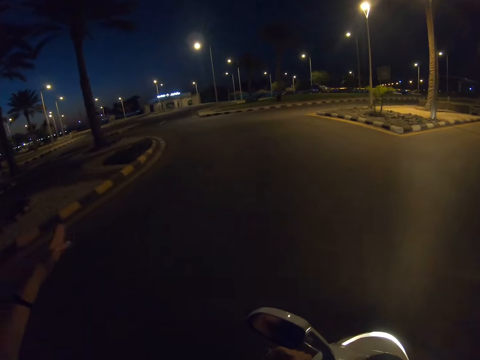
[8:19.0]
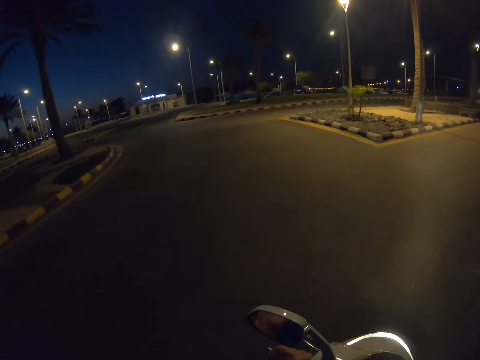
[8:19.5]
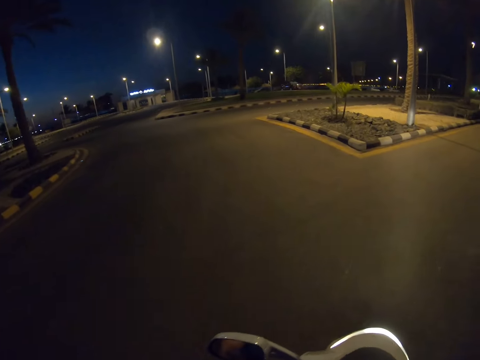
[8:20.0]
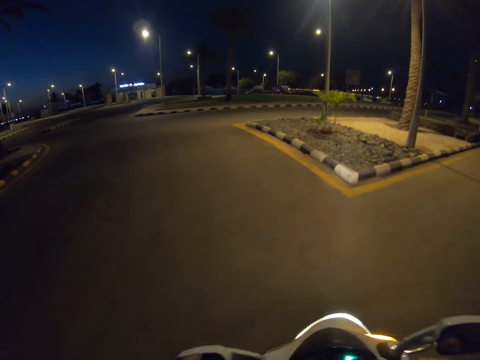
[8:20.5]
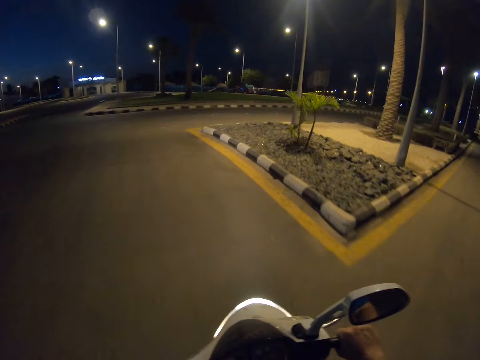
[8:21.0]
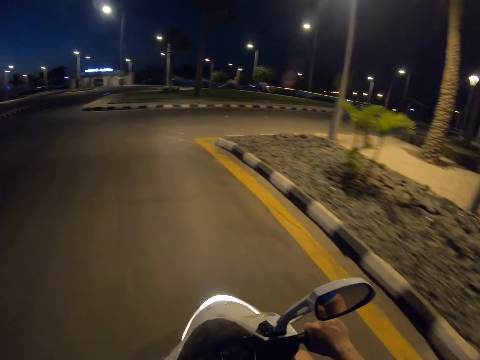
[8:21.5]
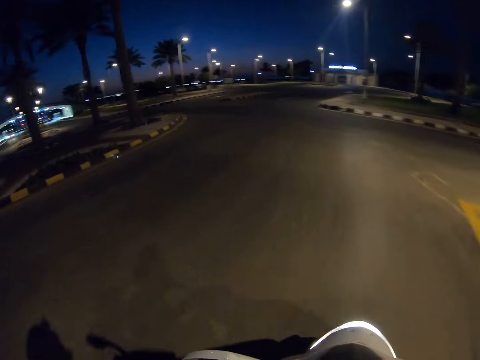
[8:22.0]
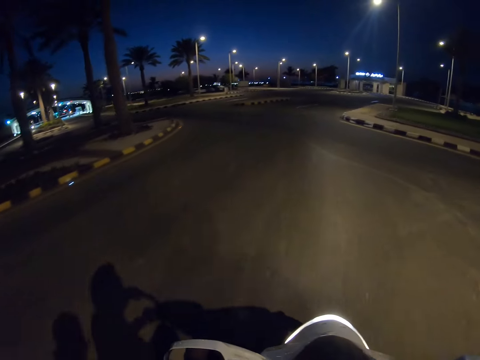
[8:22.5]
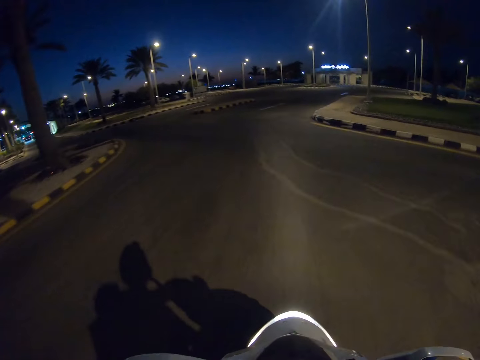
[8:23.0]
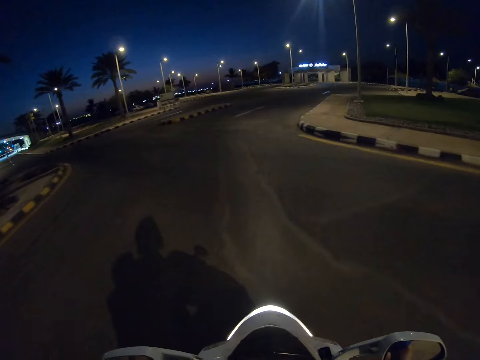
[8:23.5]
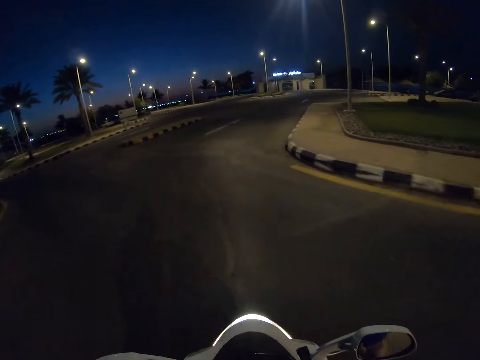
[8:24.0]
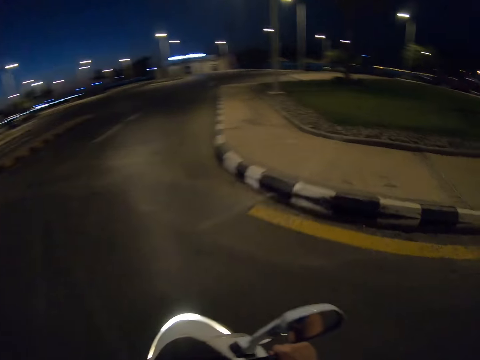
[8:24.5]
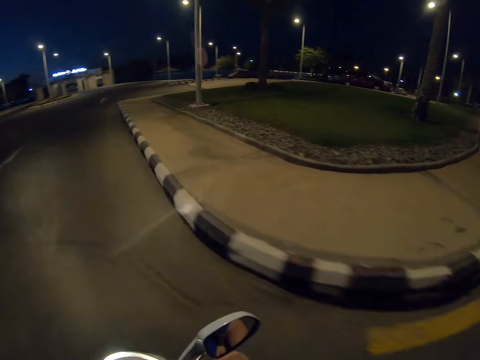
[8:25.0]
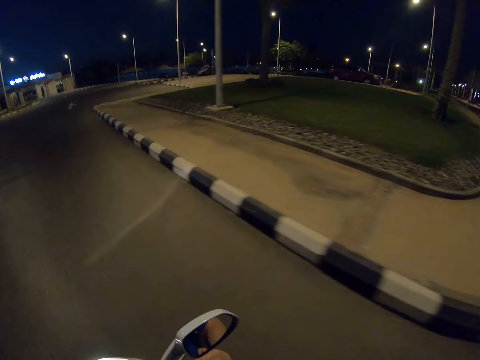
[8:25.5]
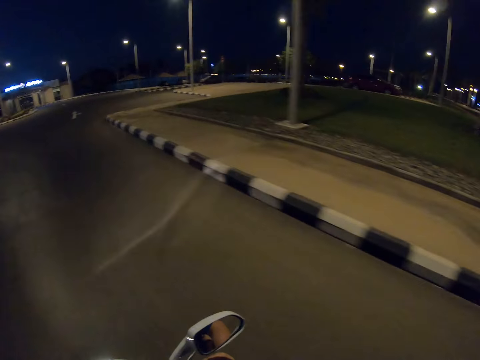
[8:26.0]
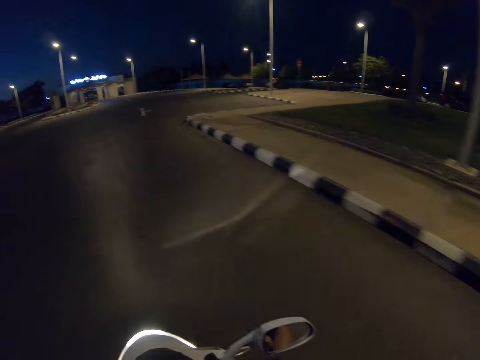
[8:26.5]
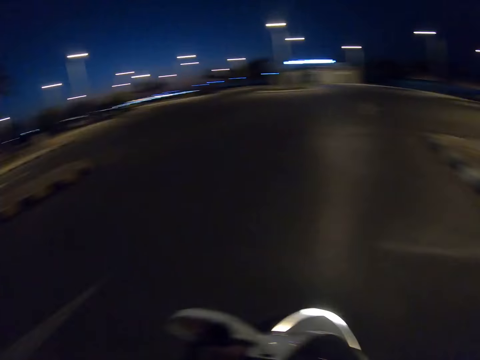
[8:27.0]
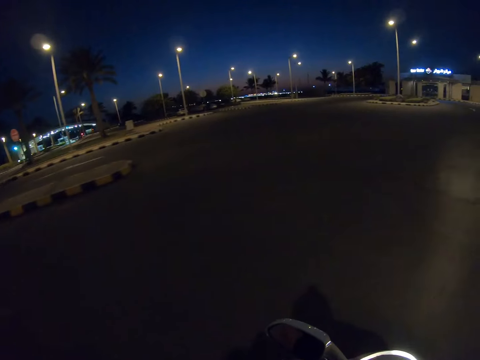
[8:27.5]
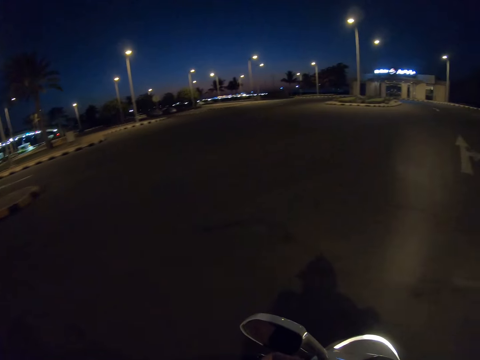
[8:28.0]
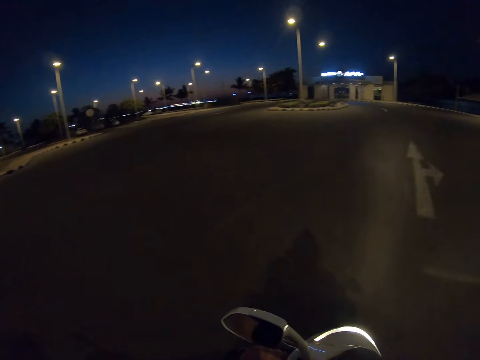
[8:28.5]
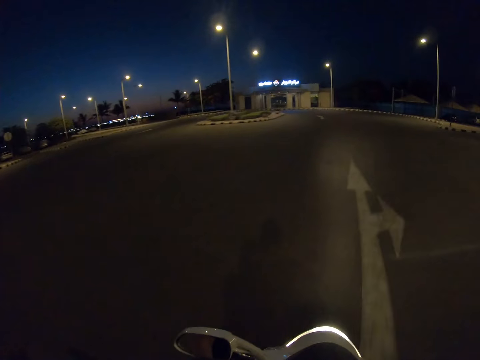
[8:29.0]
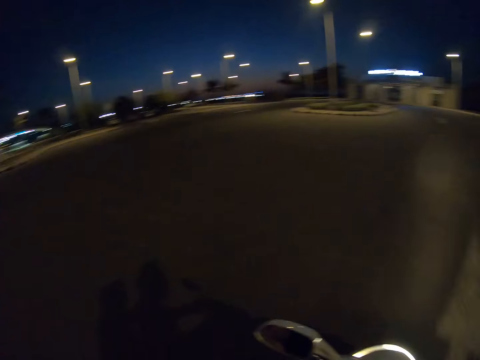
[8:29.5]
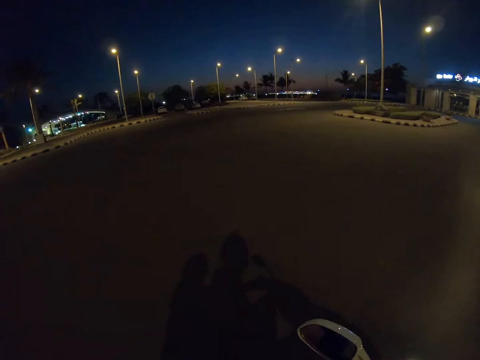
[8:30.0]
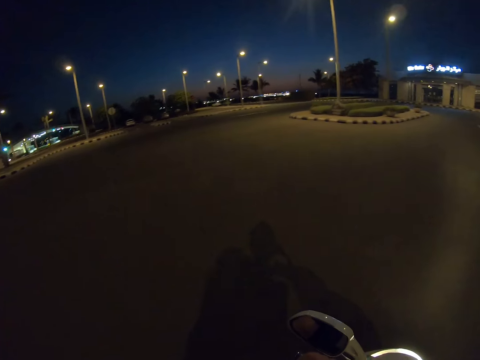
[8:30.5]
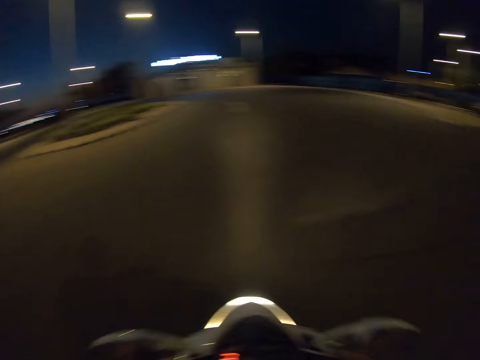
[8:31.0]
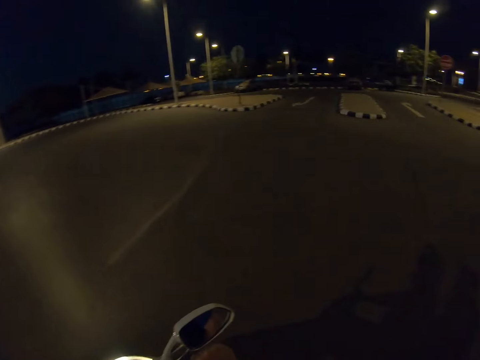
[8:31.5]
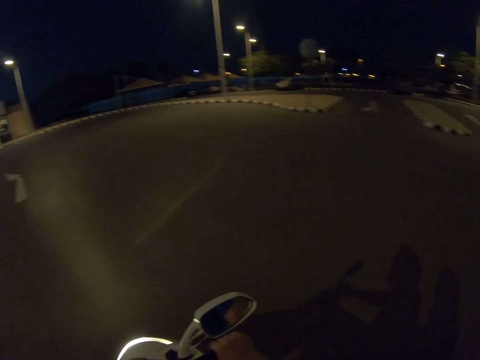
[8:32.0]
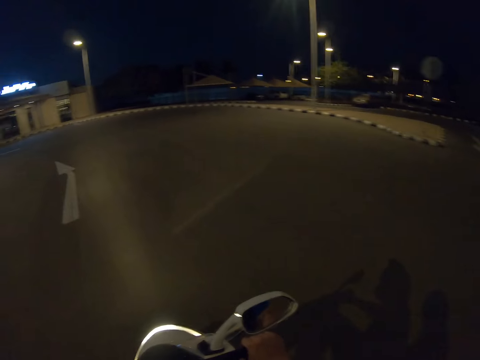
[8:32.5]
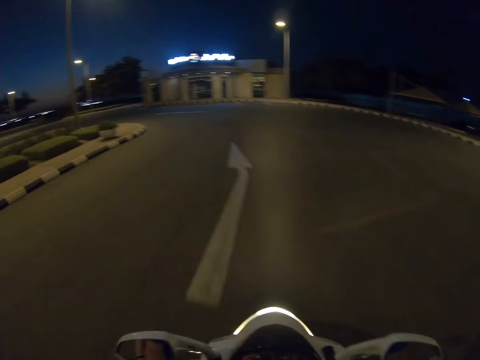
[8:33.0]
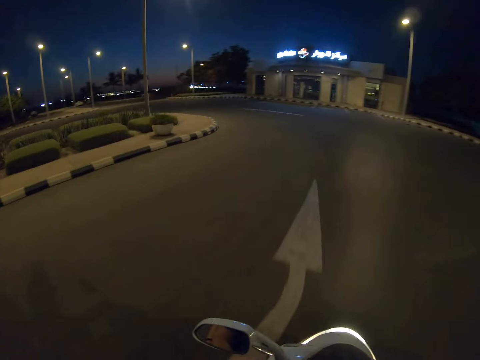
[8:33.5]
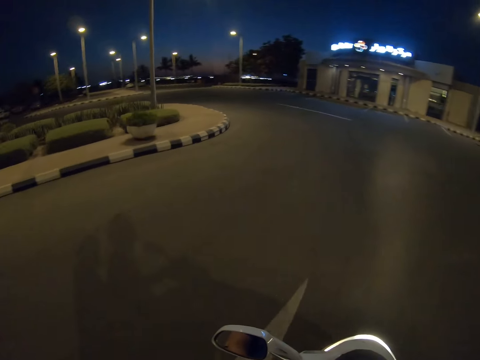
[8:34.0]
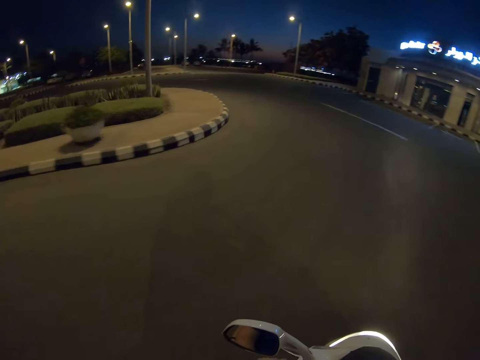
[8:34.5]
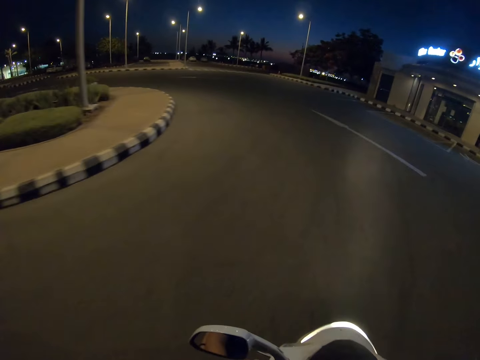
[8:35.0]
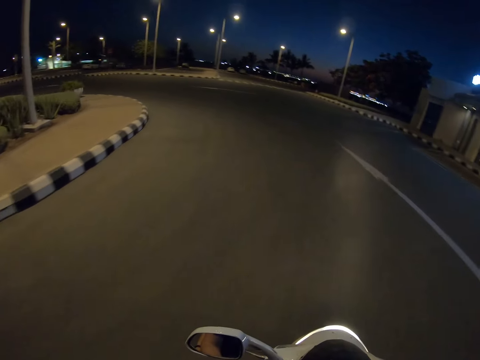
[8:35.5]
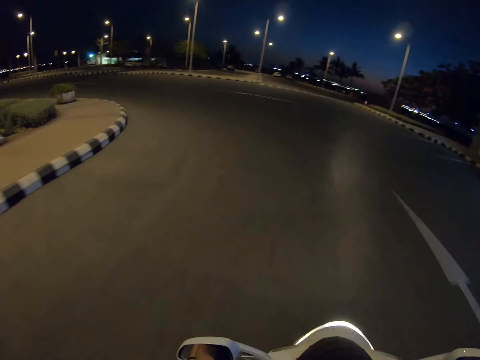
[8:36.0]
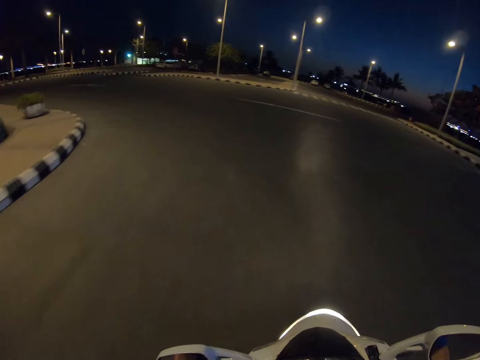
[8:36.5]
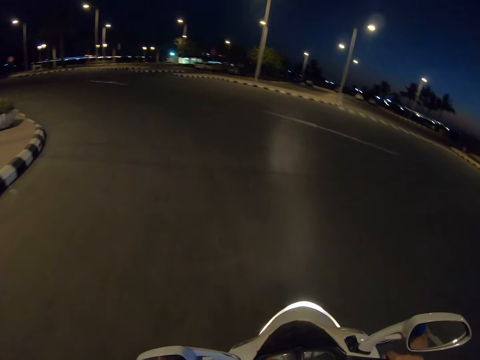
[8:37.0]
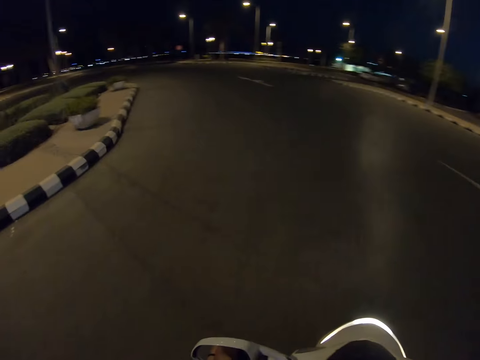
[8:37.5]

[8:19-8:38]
The camera wearer looks around the road. They ride a motorbike on the road. They look around the road. They ride the motorbike on the road. They look around the road. They ride the motorbike on the road.

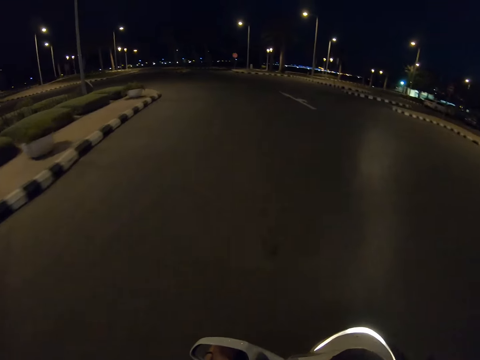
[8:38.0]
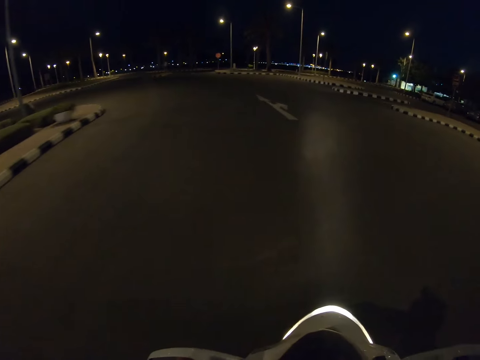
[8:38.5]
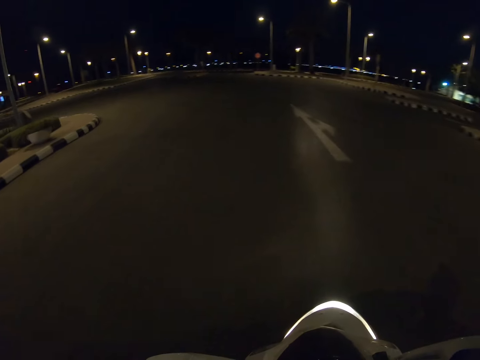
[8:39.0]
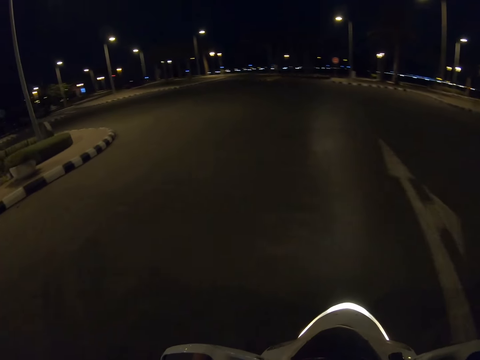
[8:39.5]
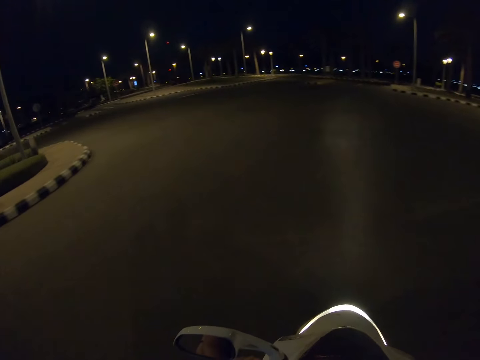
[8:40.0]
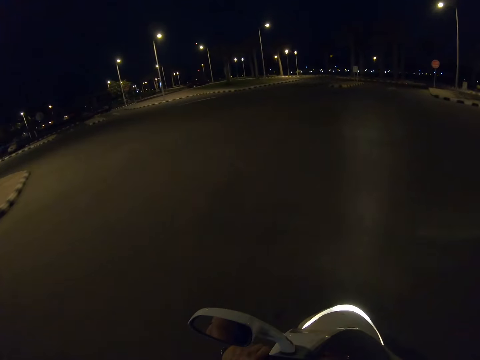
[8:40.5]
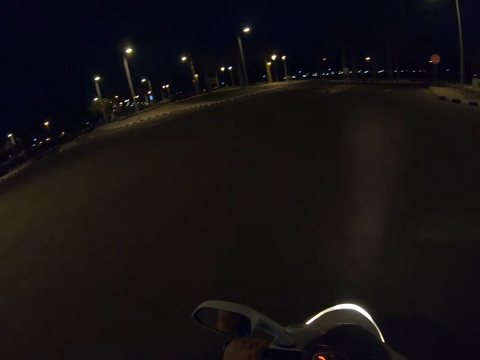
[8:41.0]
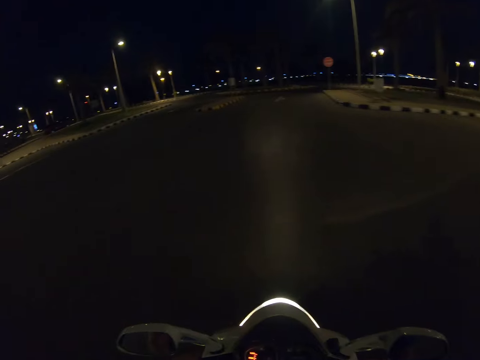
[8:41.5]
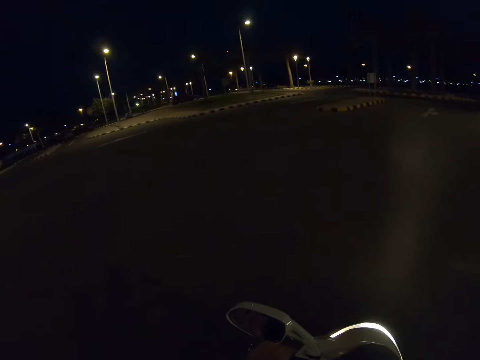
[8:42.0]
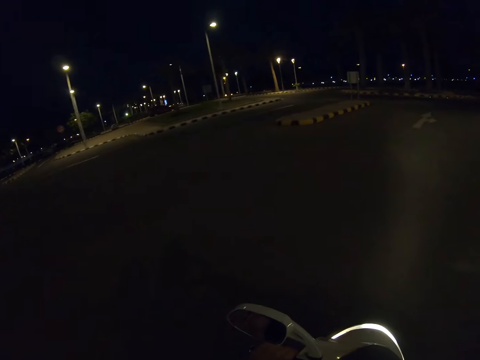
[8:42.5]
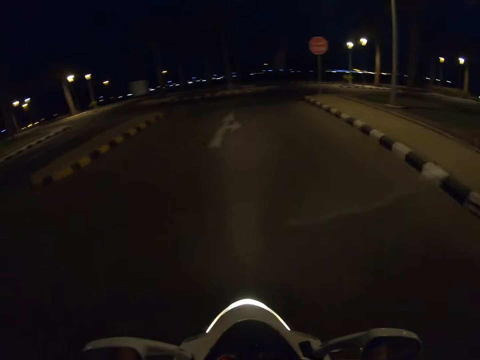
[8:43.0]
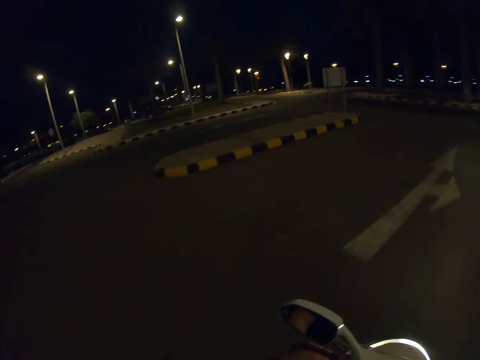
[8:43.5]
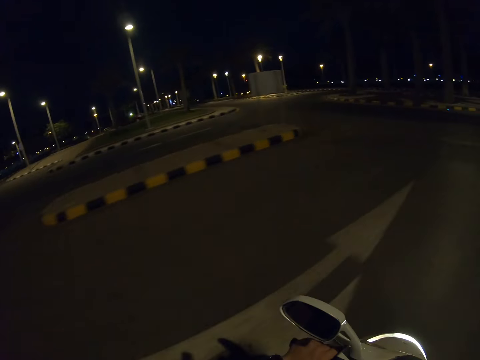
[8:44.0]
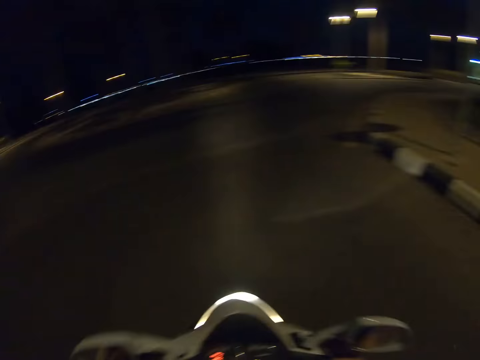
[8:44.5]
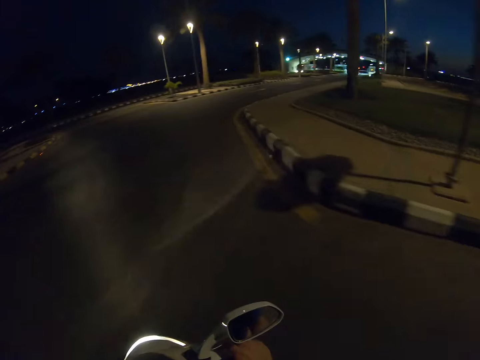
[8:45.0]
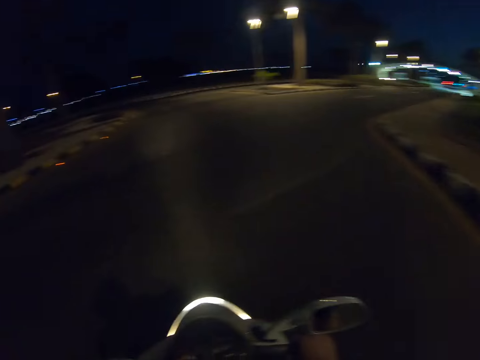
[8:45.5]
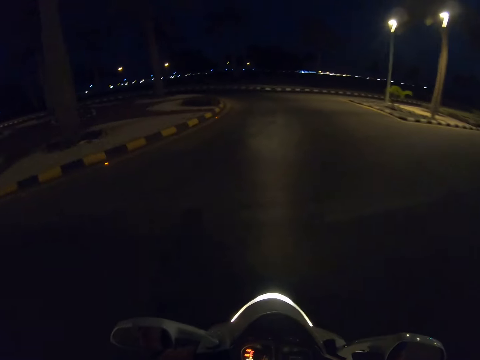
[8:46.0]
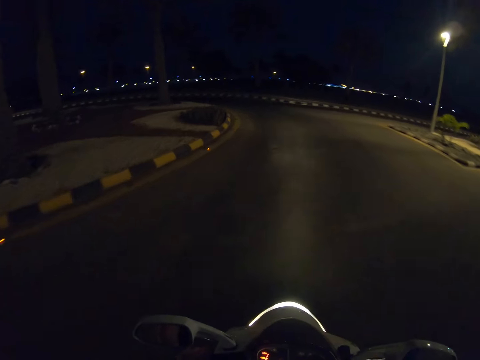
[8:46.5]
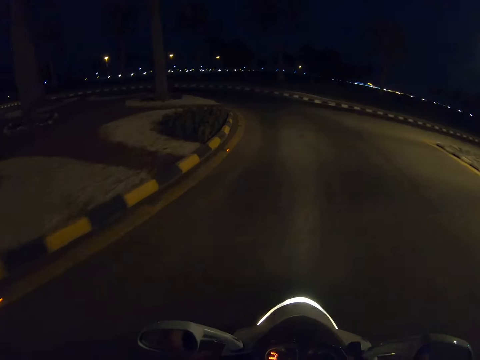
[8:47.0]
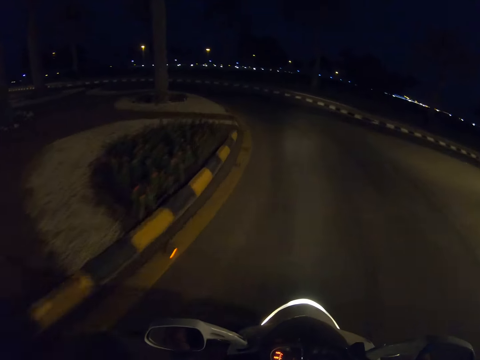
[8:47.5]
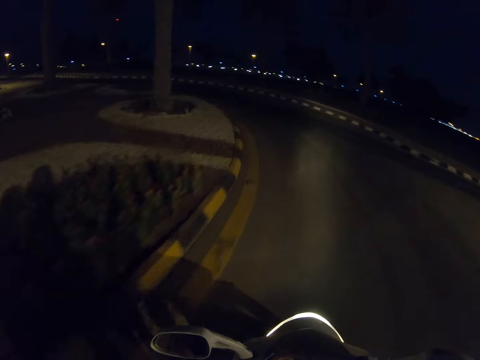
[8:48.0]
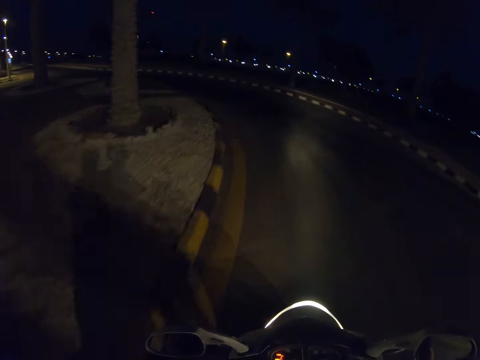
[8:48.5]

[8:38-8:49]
The camera wearer looks around the road. They ride a motorbike on the road.
